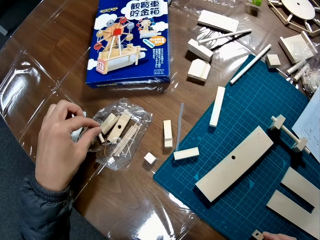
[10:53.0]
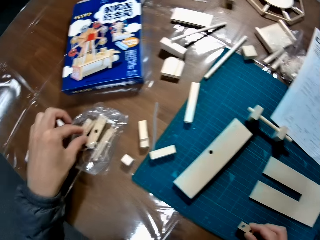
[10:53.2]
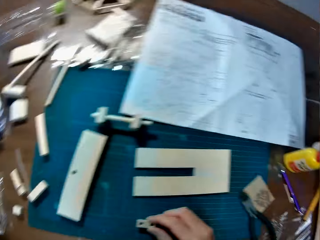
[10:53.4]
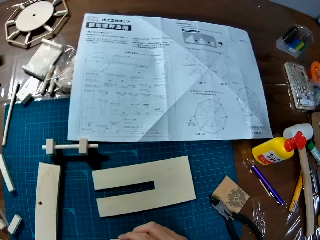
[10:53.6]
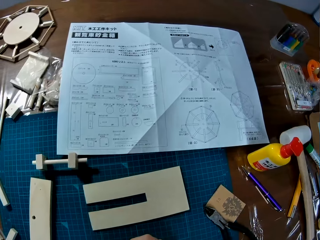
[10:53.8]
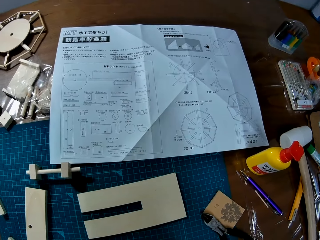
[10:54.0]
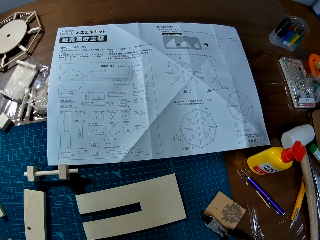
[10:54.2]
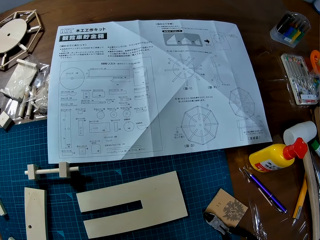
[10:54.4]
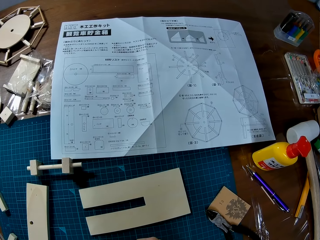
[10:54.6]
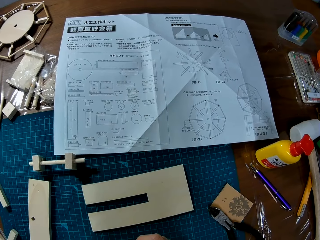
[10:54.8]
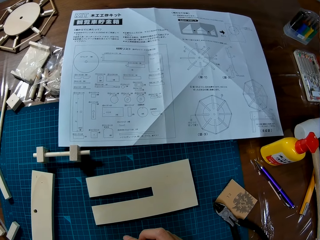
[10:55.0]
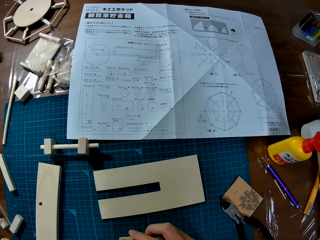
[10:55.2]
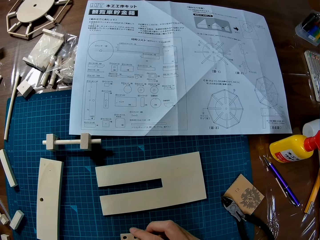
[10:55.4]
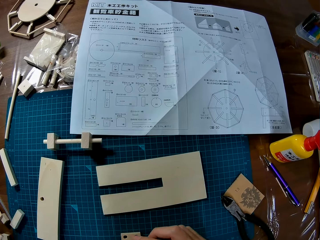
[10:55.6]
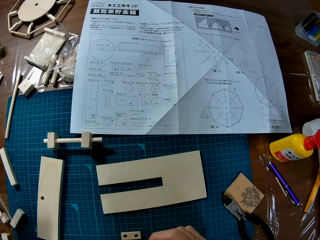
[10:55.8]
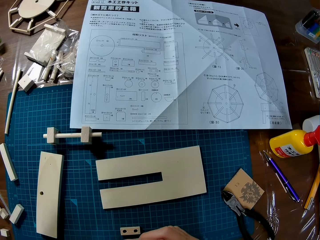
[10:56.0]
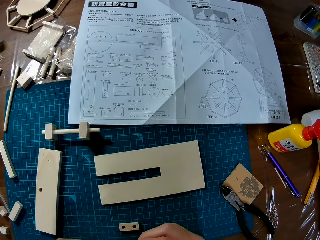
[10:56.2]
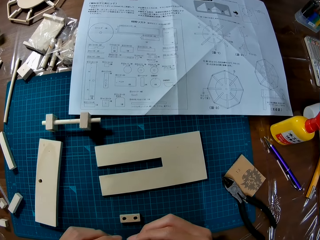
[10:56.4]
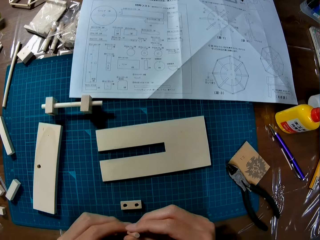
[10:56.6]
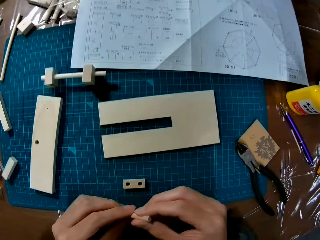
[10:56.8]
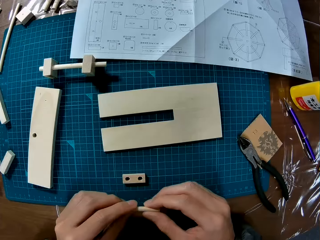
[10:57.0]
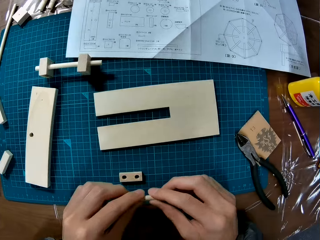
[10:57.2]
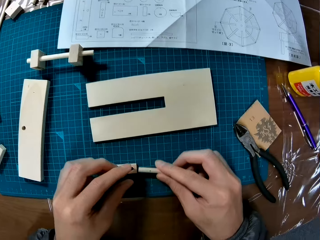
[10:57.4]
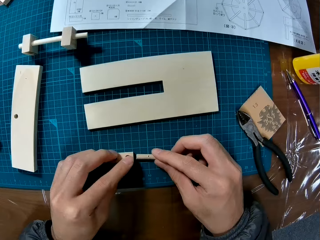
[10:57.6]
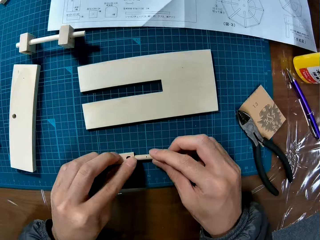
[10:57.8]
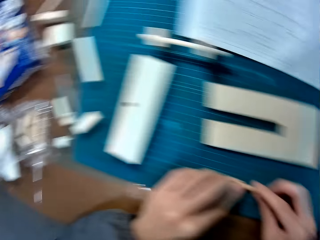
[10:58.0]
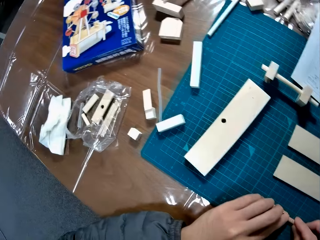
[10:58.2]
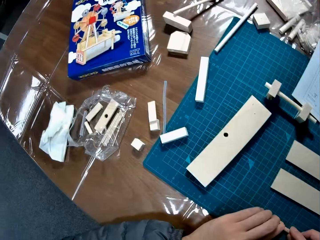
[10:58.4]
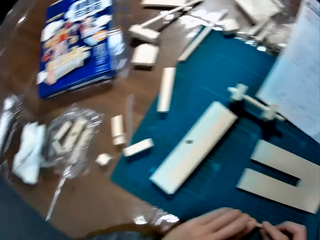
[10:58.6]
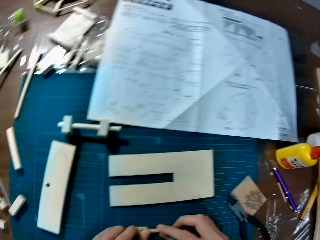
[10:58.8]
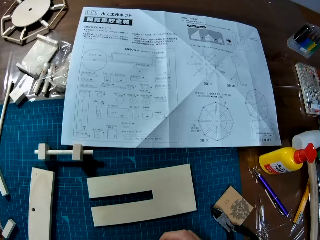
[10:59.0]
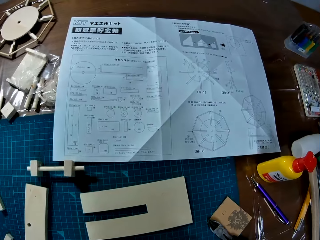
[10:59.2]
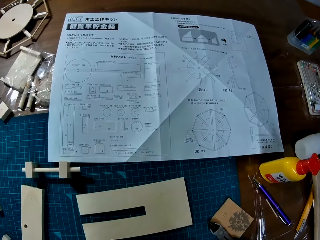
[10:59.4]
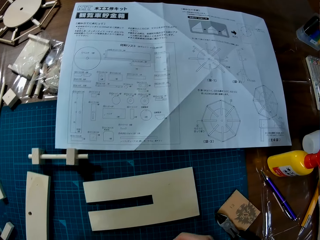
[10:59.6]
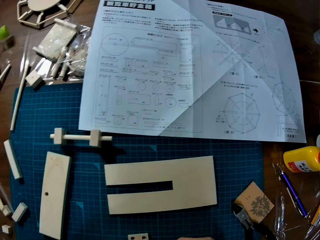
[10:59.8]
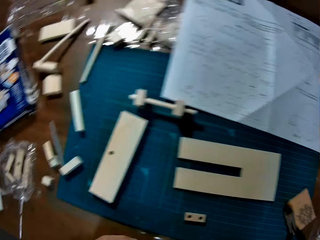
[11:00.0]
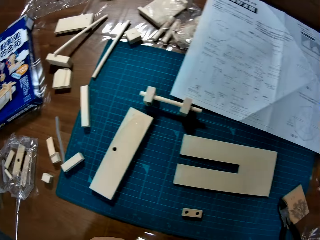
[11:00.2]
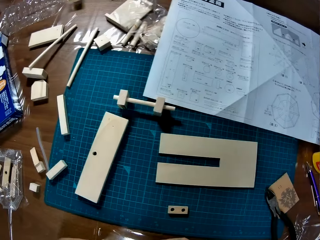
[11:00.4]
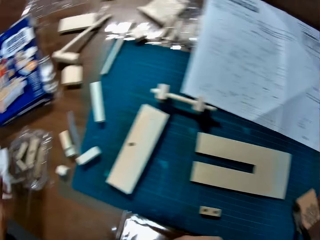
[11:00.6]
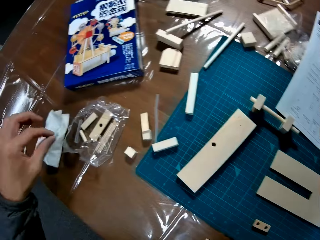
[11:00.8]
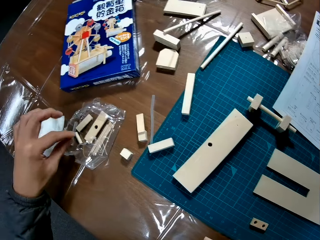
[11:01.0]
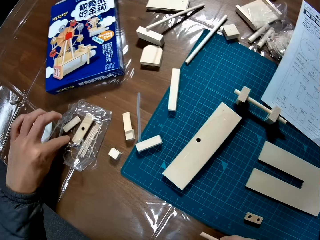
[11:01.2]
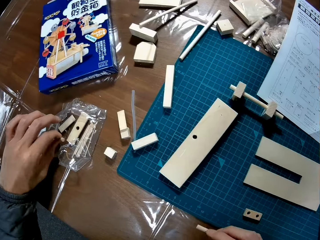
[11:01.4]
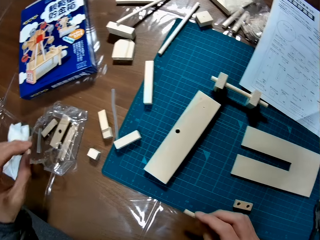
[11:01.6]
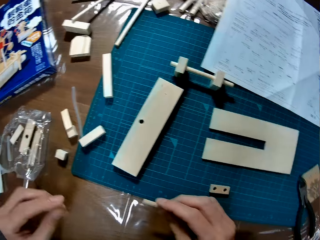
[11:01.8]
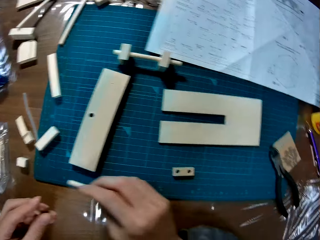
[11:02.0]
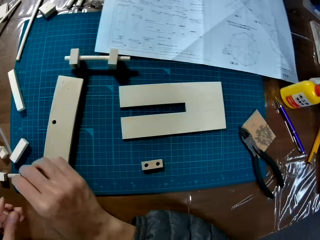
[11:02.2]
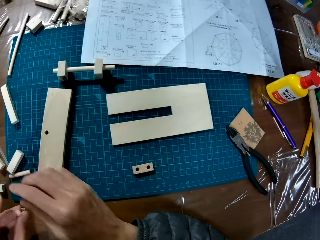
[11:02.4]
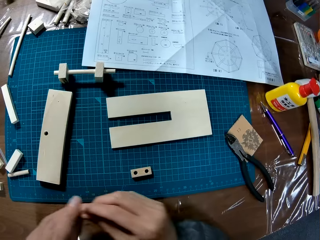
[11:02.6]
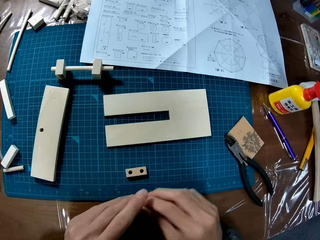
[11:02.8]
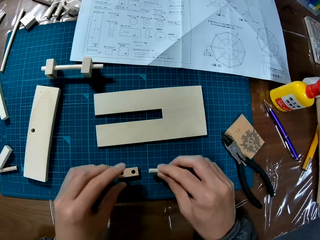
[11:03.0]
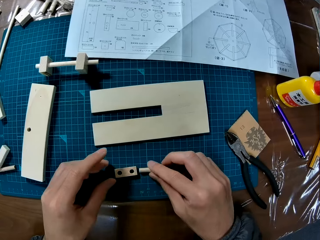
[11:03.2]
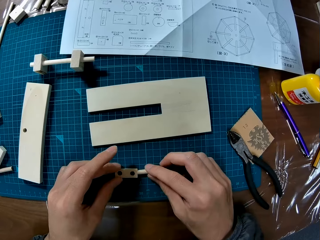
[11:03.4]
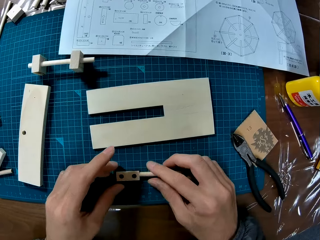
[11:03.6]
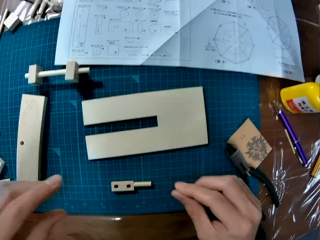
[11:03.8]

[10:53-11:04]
The camera wearer picks up another wood piece. He assembles two wood pieces. He grabs another wood piece with his left hand. He drops the wood piece in his right hand. He fixes the wood pieces. He moves the wood piece to his right hand.

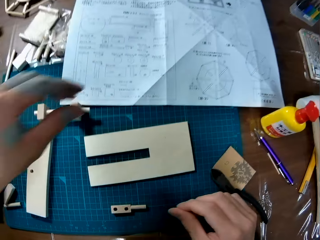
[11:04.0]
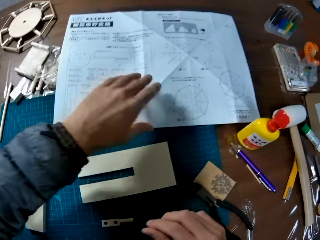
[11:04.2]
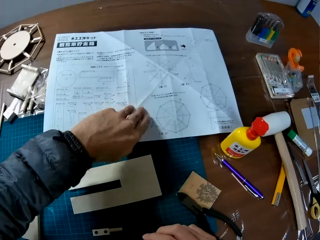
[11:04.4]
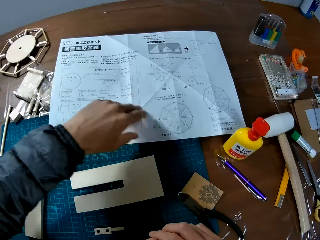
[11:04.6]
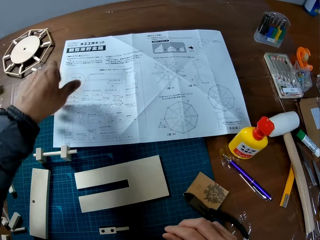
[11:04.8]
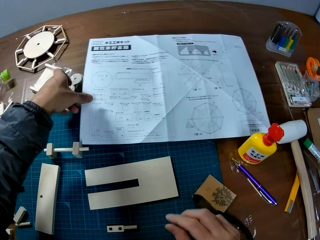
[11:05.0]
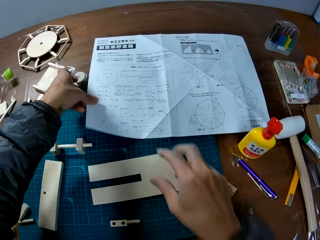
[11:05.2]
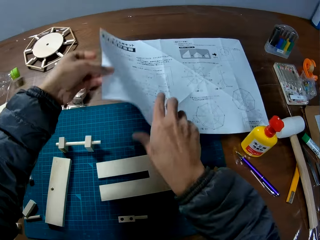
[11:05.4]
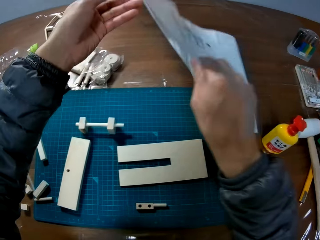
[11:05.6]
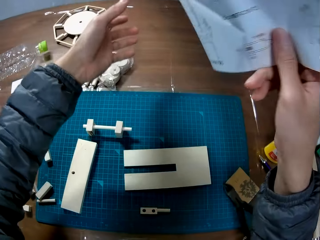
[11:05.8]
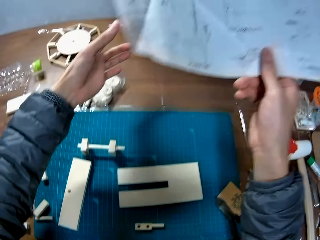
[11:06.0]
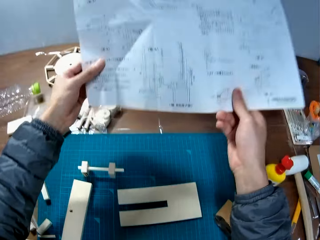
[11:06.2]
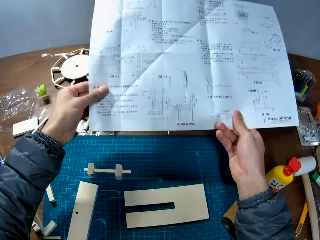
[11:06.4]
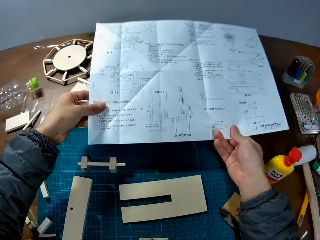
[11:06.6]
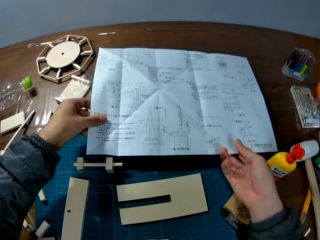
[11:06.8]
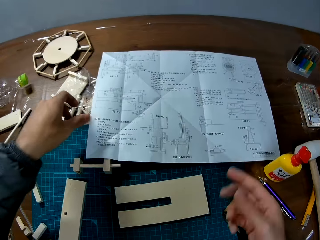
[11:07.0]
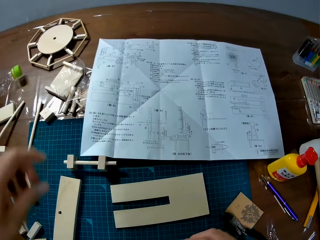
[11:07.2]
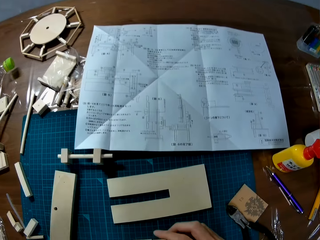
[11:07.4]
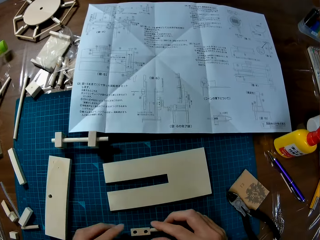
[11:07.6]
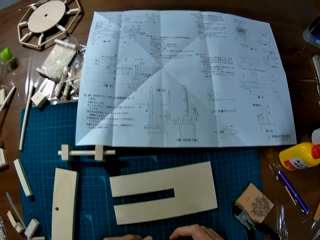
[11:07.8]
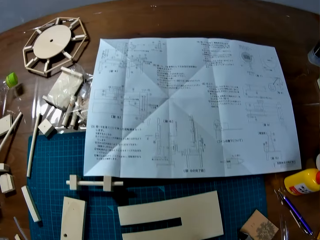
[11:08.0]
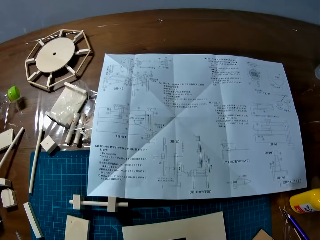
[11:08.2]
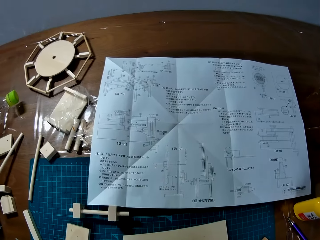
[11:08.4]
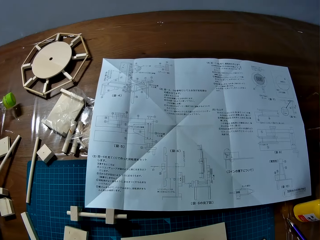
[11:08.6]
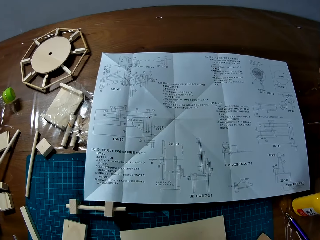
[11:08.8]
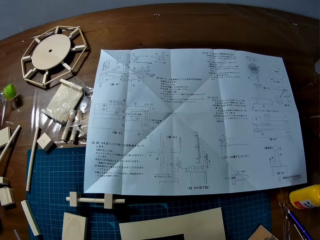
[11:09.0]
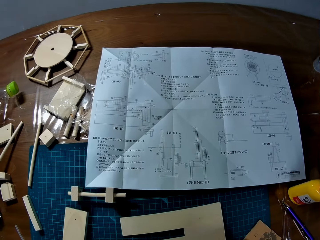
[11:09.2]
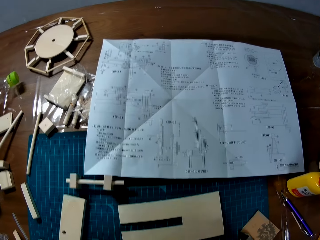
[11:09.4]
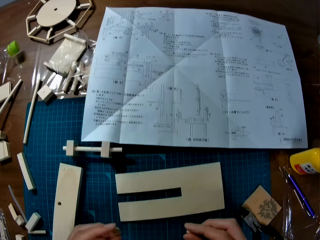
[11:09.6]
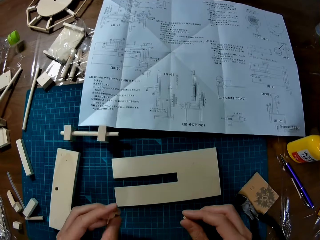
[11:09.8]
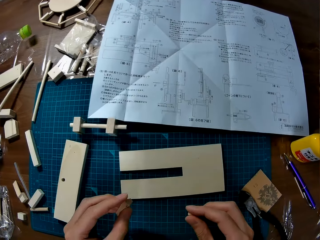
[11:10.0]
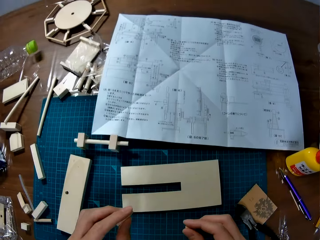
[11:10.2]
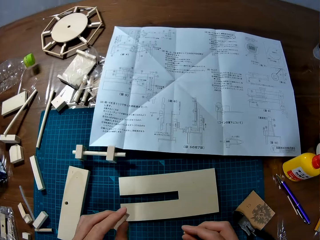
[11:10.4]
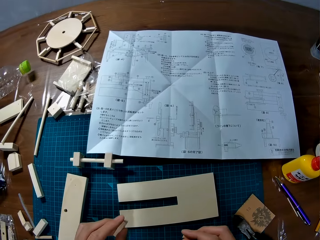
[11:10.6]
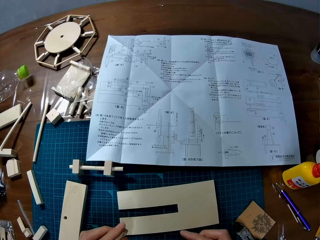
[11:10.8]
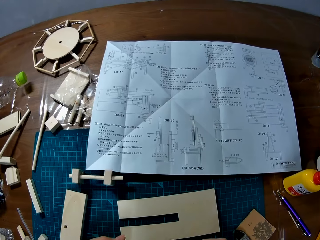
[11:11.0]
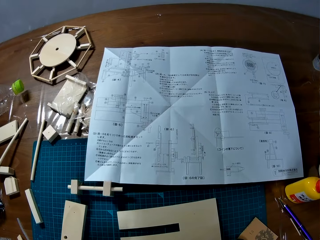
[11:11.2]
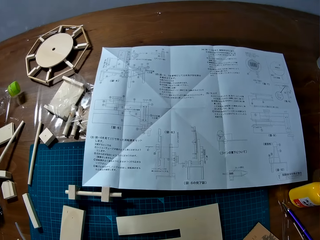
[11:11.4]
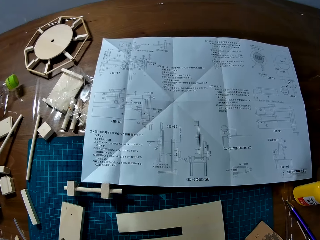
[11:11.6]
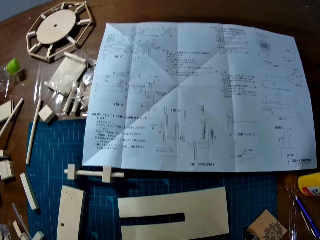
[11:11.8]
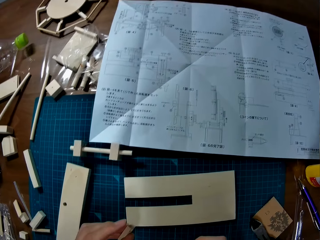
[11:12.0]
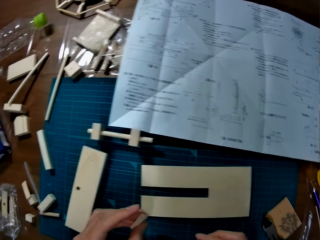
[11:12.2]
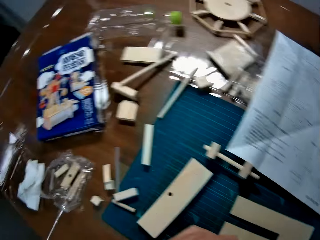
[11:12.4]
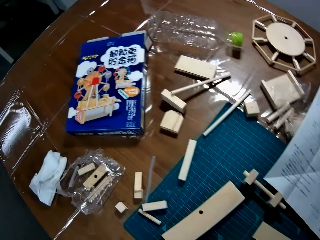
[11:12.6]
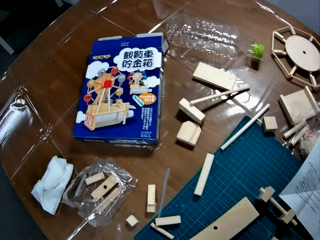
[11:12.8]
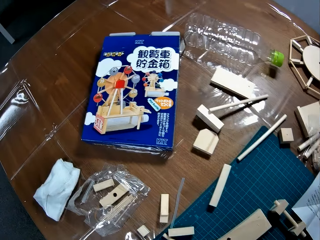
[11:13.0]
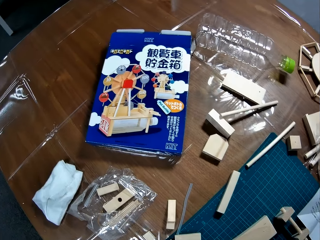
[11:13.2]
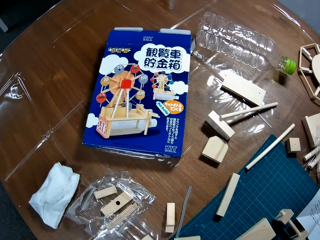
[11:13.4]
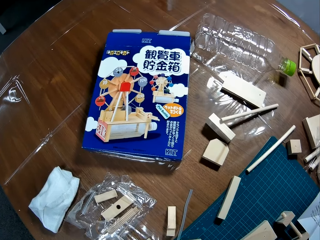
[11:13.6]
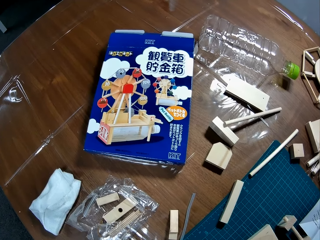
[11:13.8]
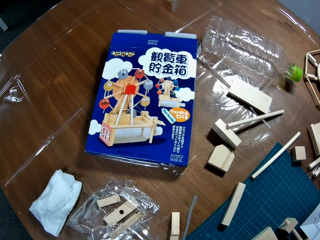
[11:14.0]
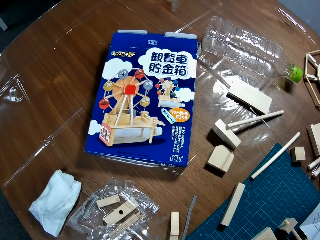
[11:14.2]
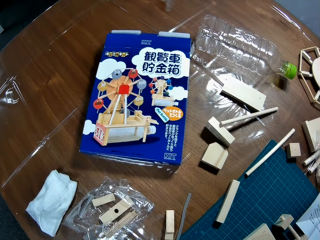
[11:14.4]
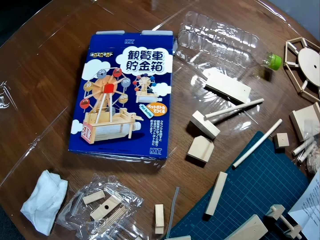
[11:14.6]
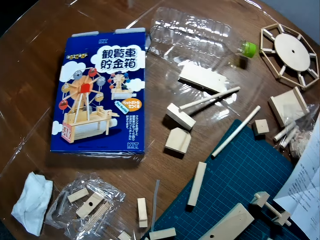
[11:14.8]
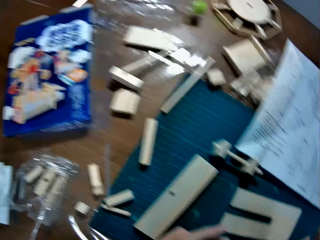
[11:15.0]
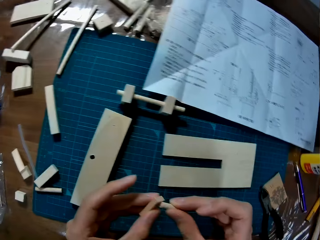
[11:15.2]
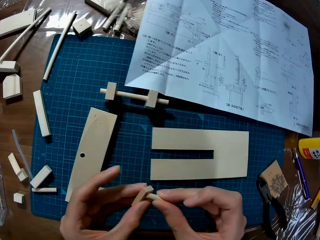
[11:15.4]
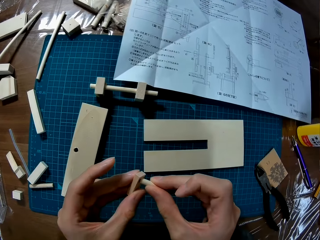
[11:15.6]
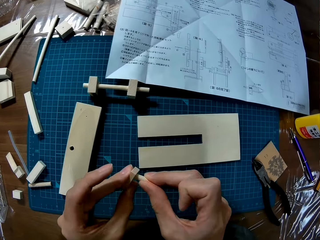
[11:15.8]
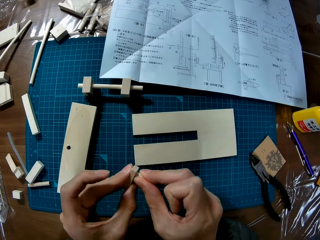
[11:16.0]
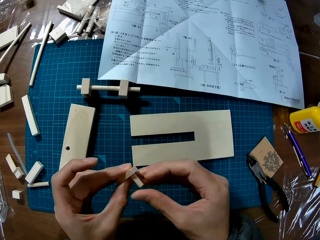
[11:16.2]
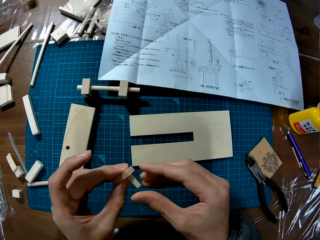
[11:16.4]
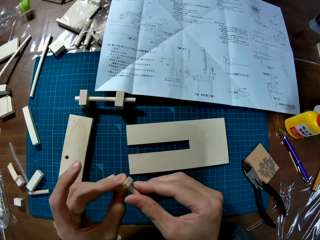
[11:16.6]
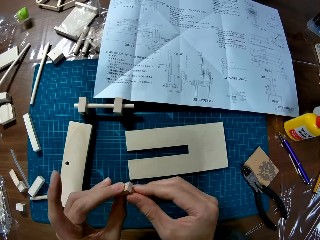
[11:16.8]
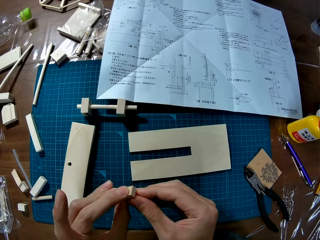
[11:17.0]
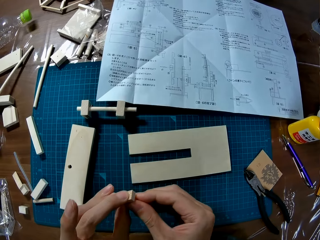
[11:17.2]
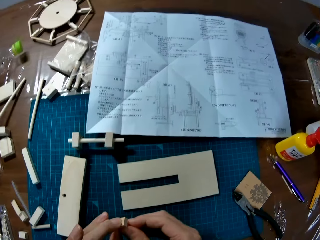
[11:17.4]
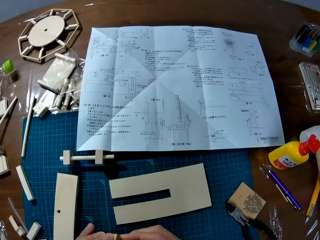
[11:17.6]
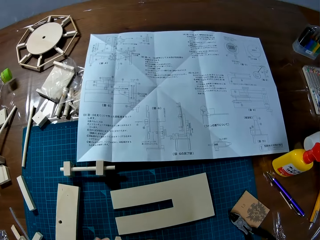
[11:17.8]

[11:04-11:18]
The camera wearer places the wood piece in his right hand close to the wood piece on the board. He turns the paper over. He picks up the paper from the table. He places the paper on the table. He looks at the paper. He fixes the wood pieces. He looks at the pieces on the table. He assembles the wood pieces. He holds a piece of wood in his hands.
